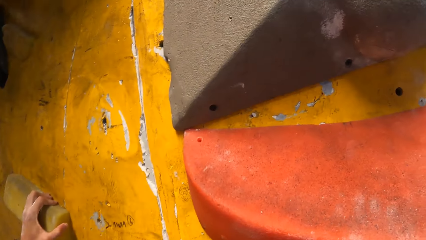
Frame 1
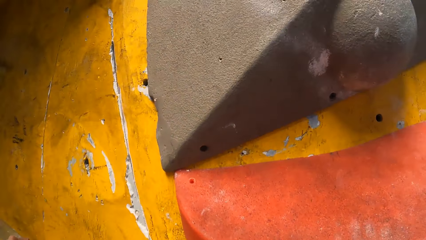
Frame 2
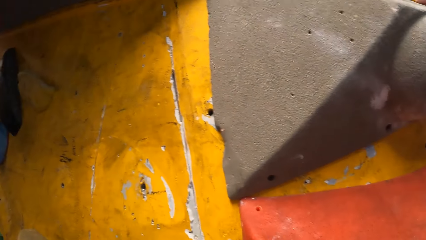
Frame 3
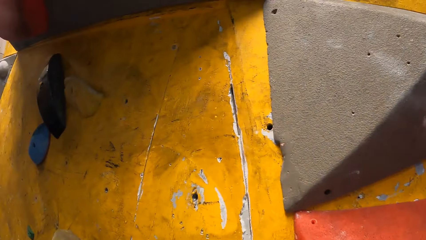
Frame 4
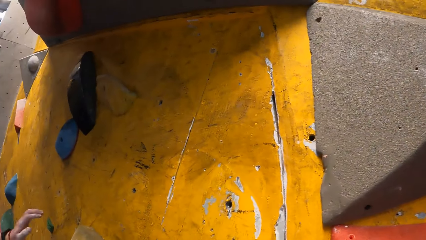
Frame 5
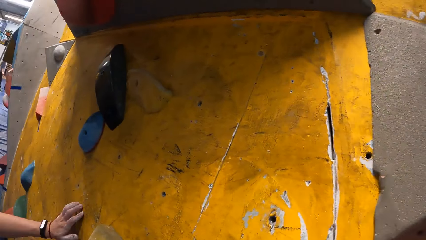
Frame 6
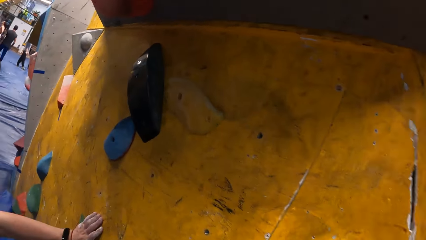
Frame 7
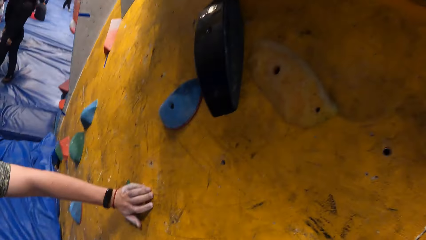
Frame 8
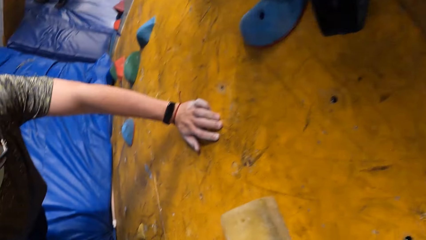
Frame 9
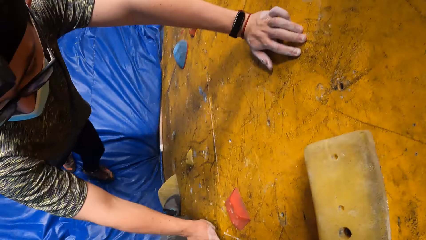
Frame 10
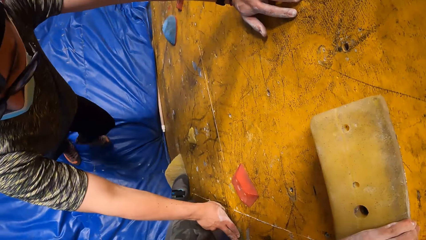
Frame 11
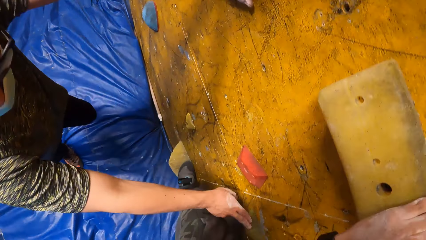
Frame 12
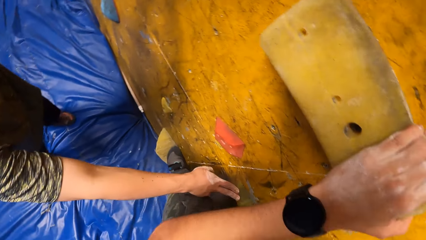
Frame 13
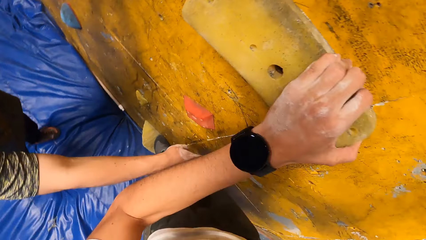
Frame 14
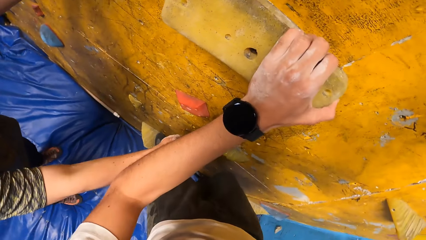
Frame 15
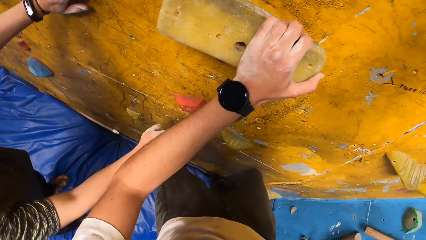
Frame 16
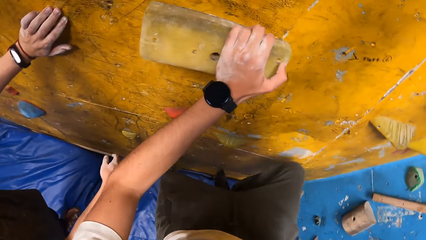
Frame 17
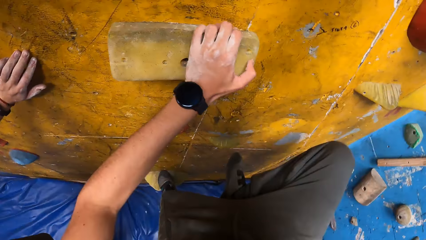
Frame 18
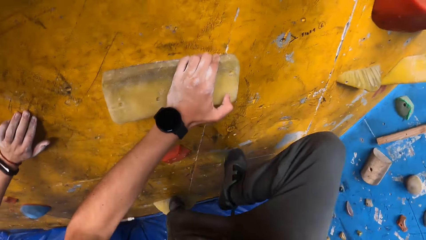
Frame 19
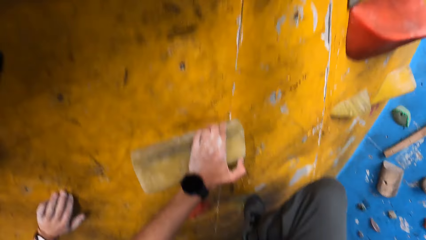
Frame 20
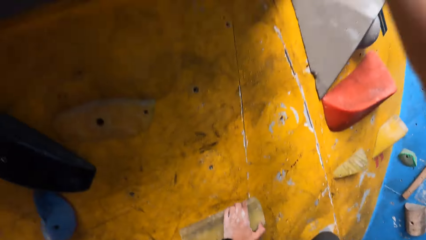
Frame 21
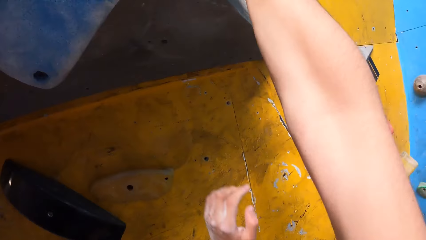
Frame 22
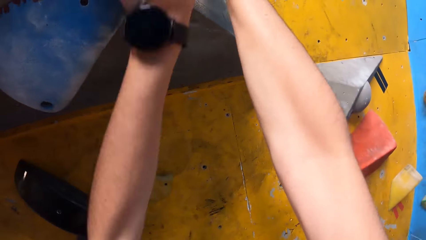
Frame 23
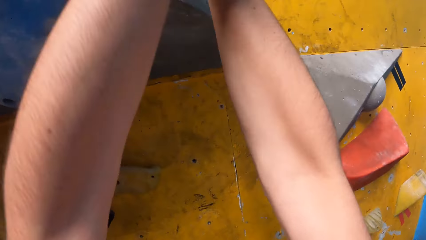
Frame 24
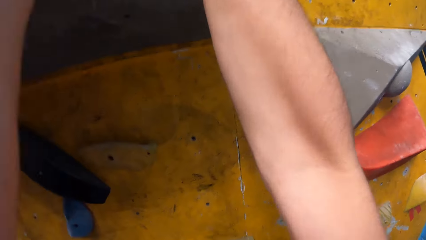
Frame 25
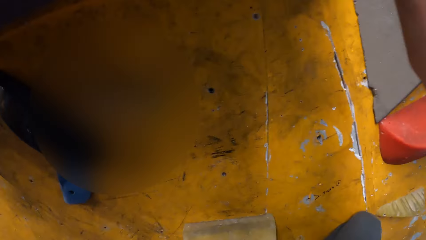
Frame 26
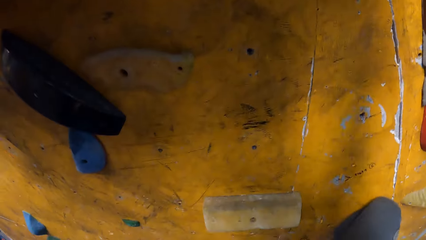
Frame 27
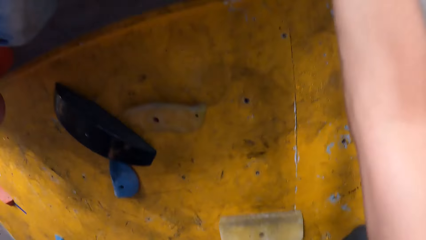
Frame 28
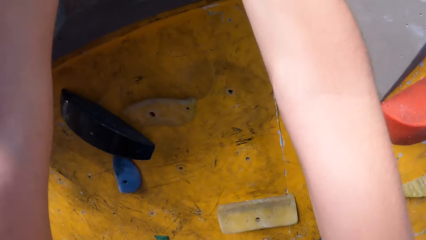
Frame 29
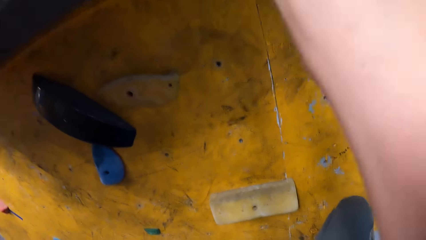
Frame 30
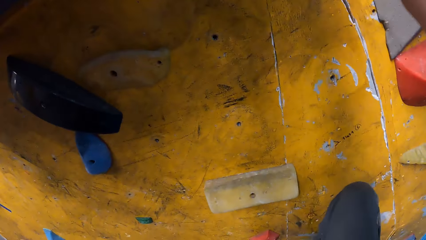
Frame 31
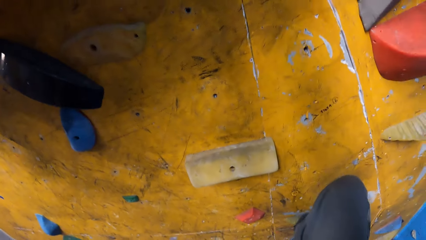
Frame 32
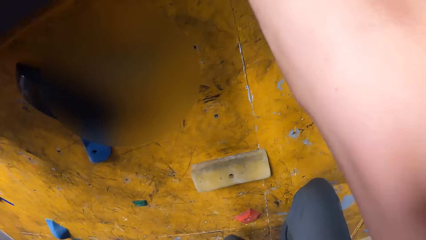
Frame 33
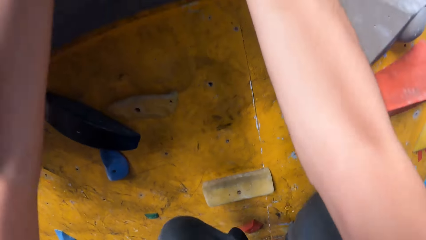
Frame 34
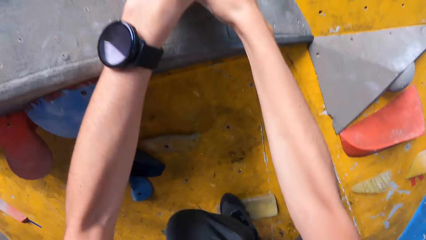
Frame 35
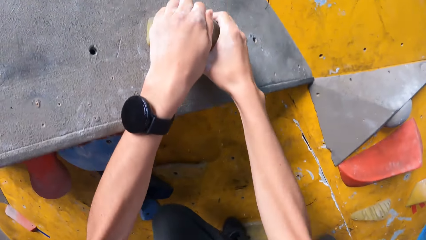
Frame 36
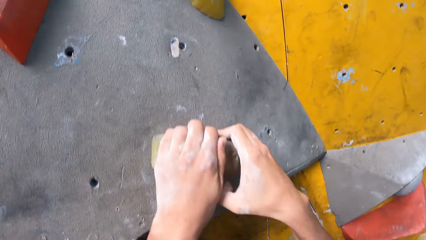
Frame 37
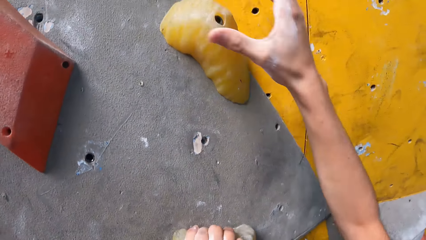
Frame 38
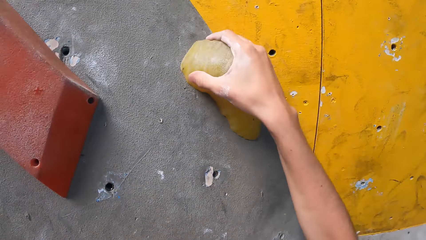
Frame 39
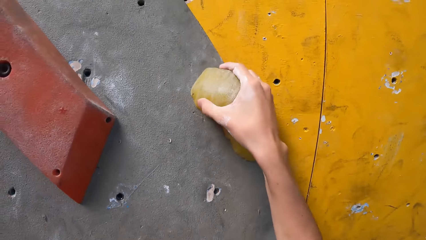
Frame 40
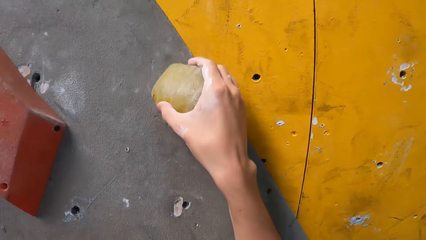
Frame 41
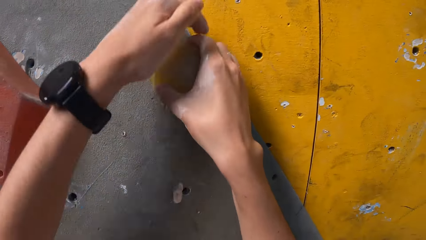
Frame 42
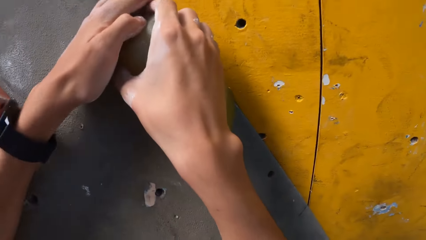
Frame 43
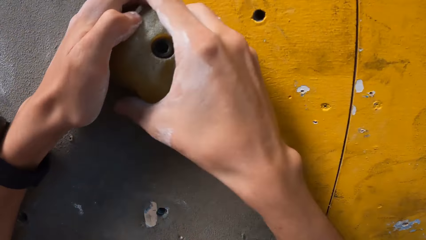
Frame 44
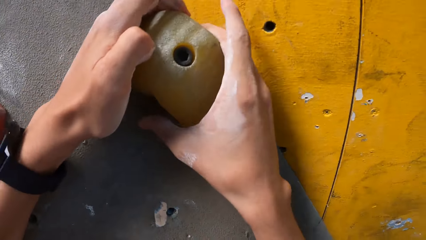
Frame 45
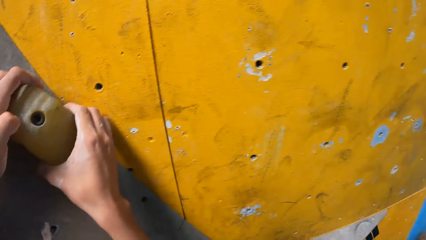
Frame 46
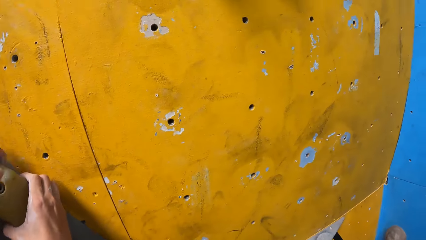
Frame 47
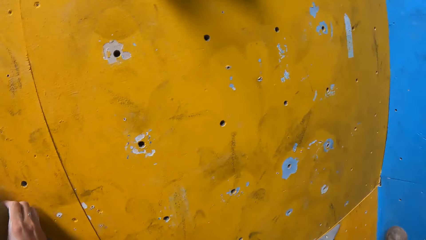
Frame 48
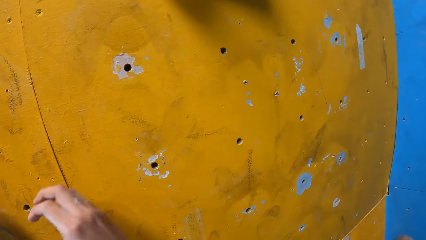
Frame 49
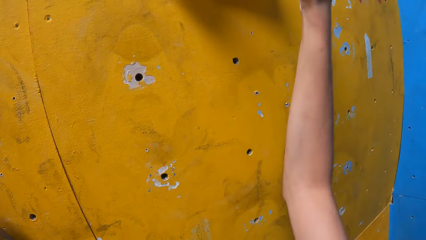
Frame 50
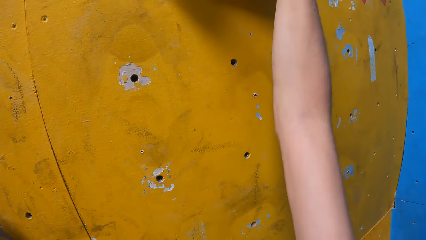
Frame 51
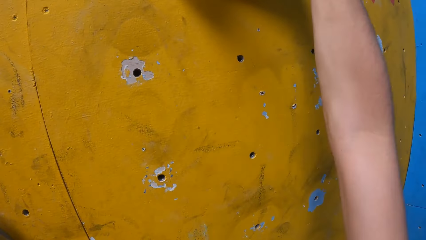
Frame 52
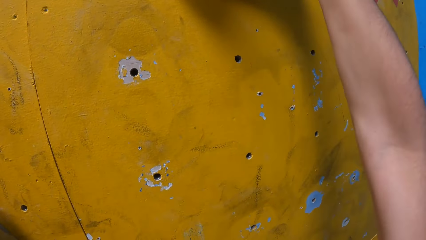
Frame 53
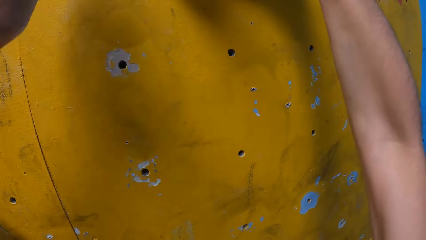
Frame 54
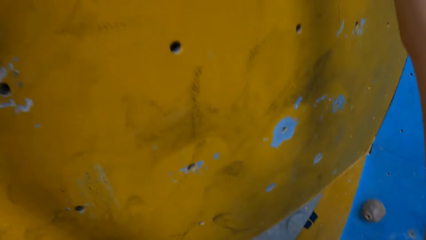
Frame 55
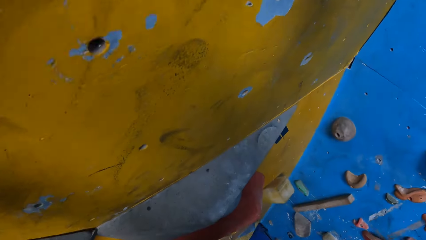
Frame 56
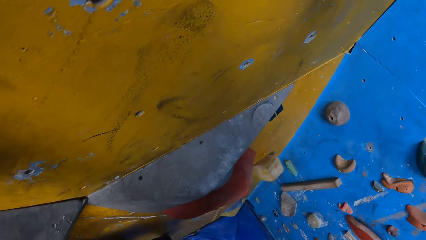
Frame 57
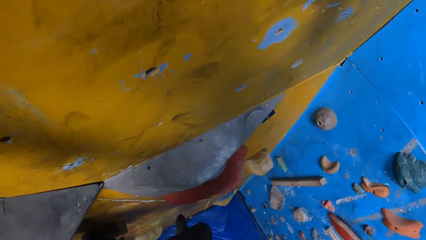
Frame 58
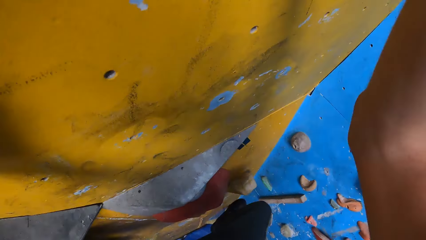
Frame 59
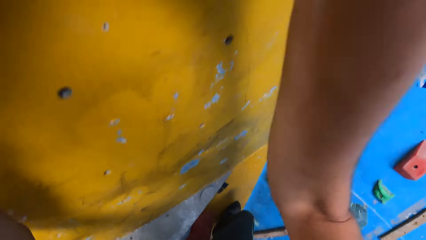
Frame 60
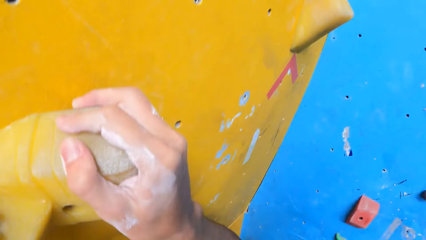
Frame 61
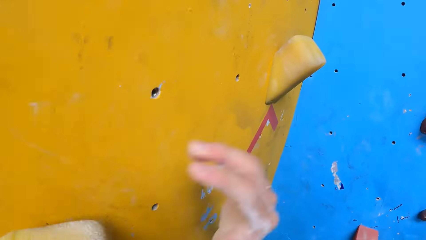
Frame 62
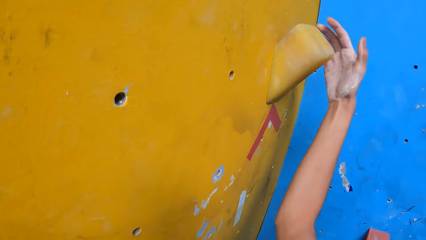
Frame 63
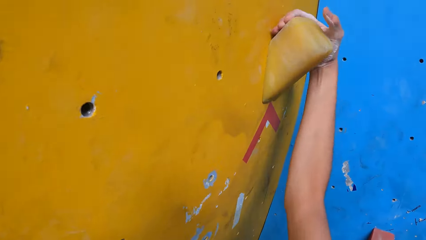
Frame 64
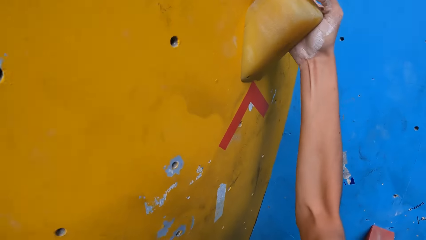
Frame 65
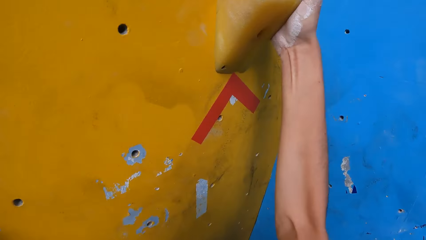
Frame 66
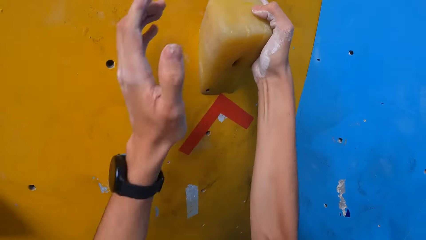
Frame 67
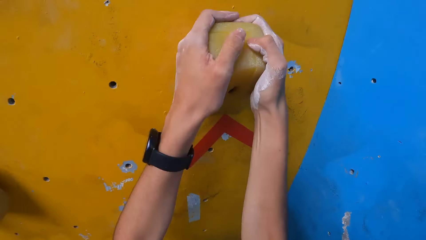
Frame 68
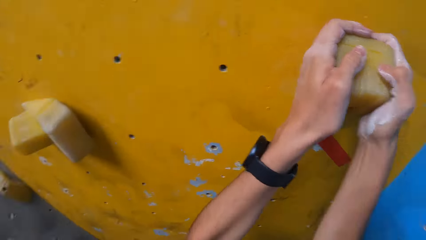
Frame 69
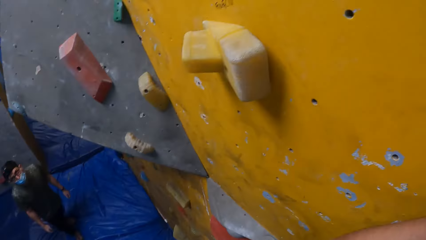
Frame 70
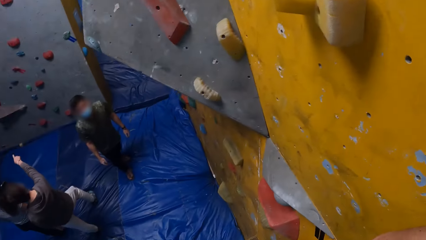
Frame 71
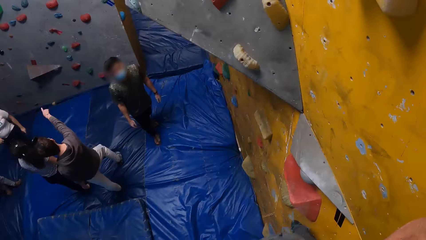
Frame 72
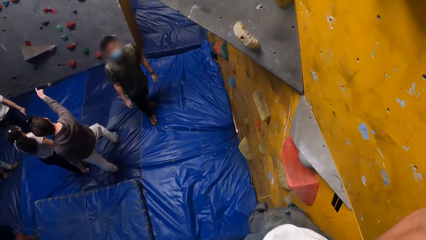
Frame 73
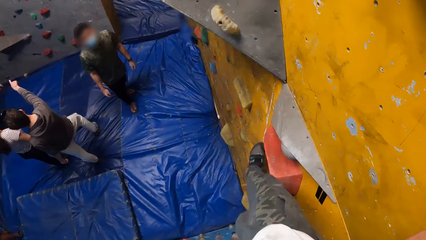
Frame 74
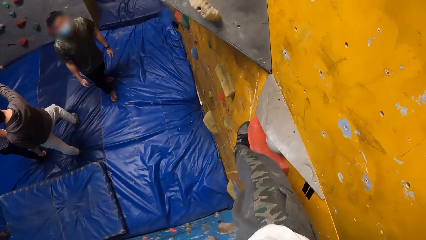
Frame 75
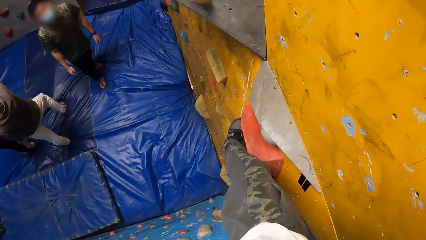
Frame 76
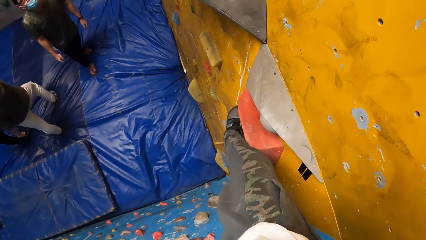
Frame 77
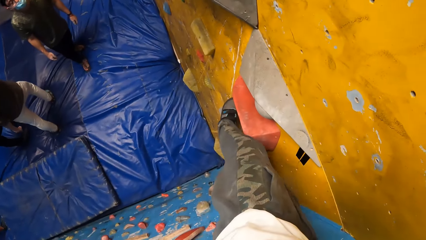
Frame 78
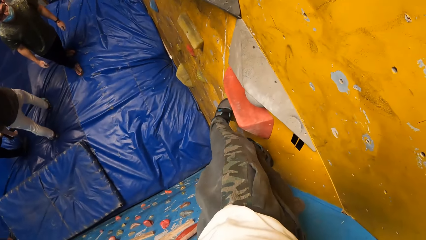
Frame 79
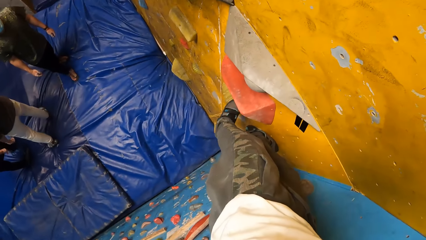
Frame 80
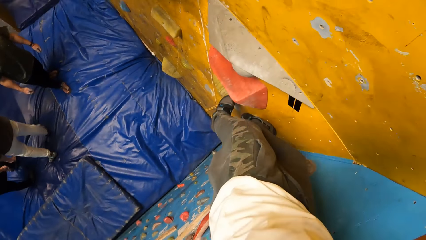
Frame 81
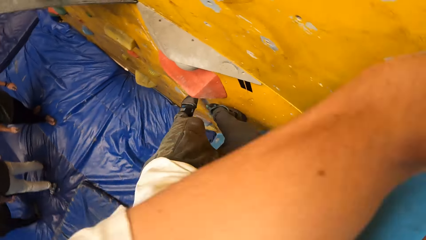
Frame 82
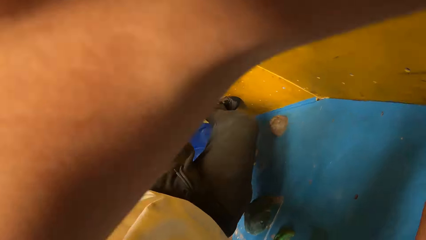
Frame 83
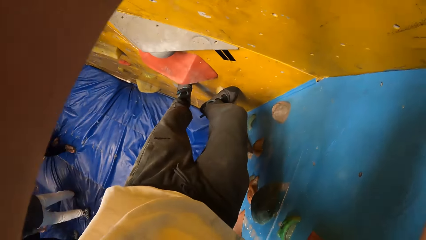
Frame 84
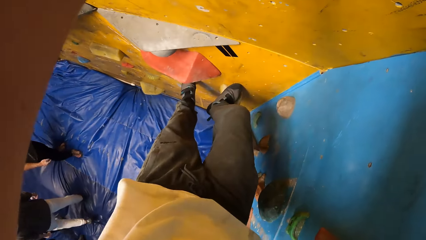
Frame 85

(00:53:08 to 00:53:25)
A man places his left hand on the wall. The man touches the wall with his right hand.
